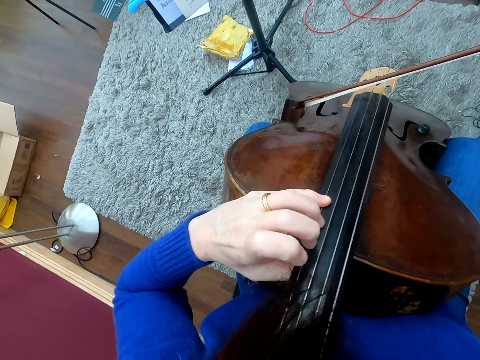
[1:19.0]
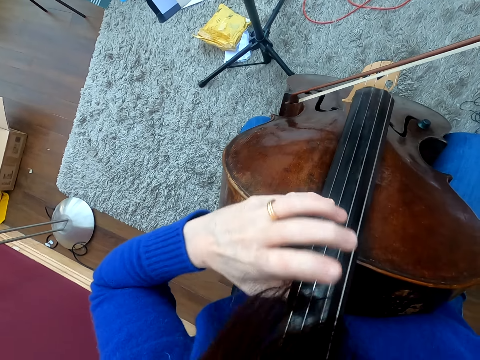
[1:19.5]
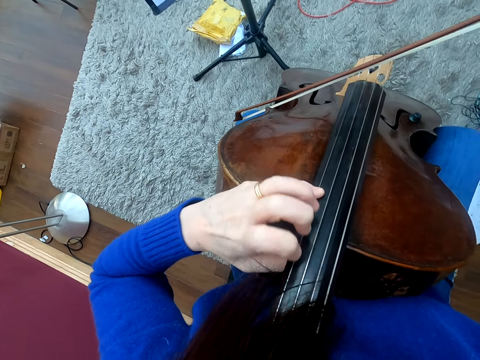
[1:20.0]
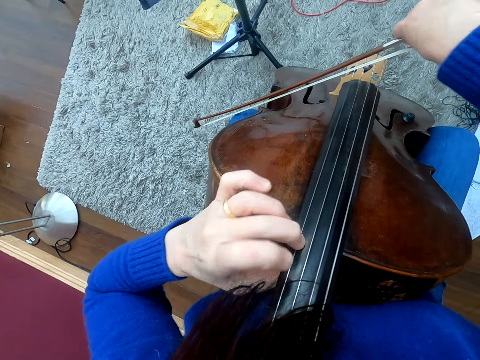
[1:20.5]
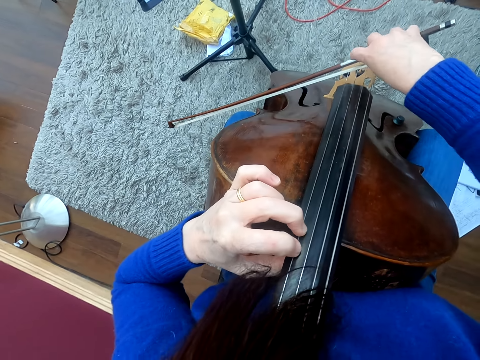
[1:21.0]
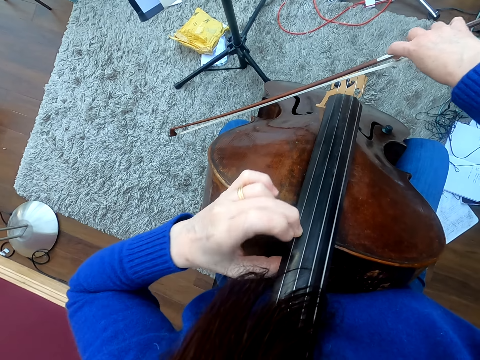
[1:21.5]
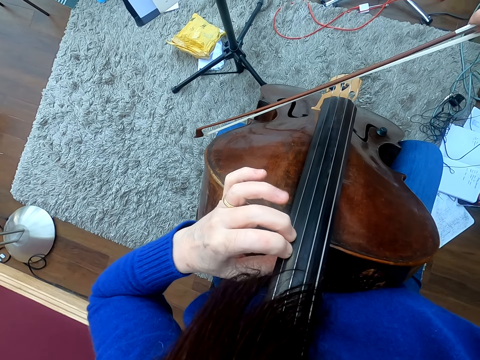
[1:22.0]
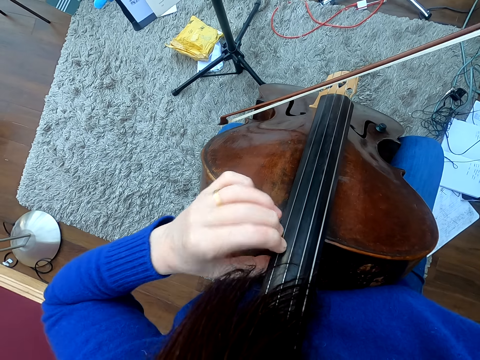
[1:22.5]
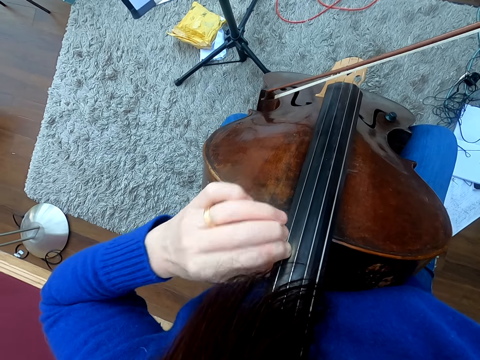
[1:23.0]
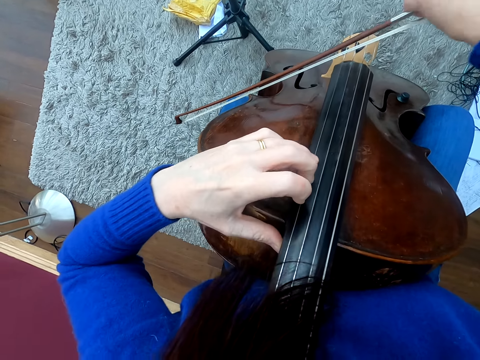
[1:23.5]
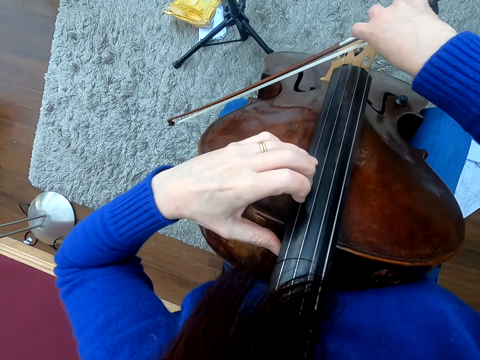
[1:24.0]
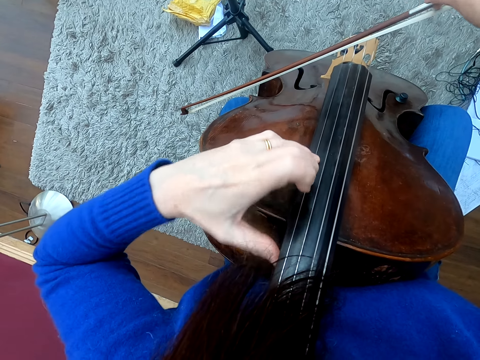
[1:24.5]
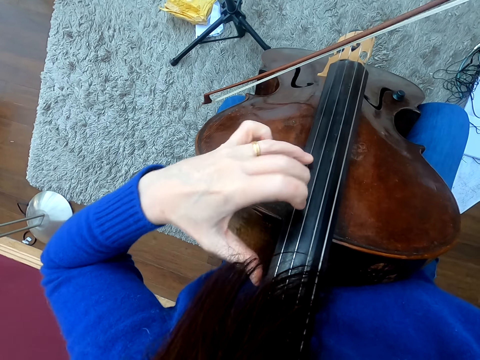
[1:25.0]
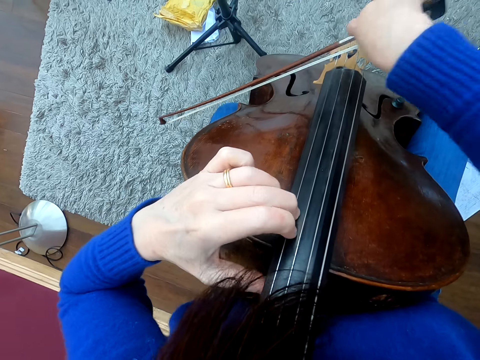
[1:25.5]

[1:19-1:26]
The camera wearer plays the cello.

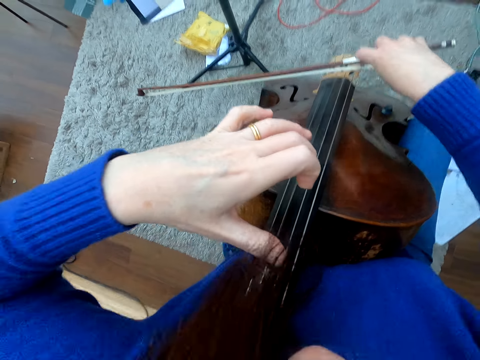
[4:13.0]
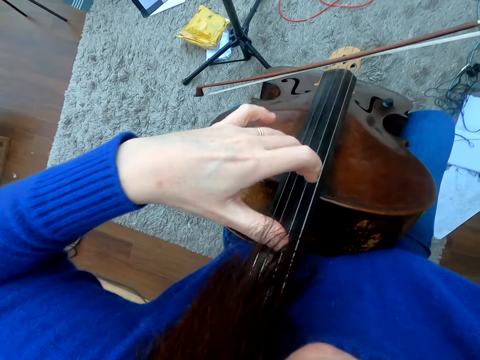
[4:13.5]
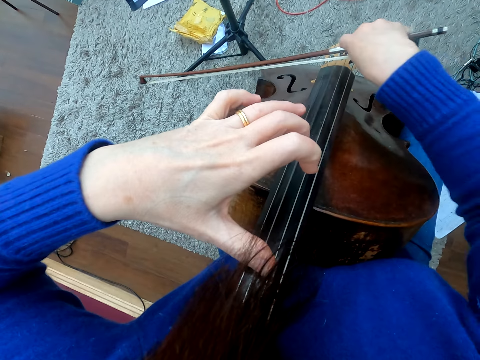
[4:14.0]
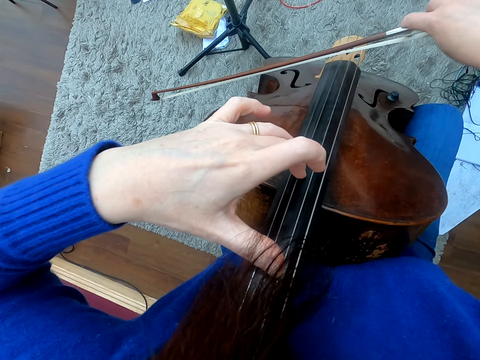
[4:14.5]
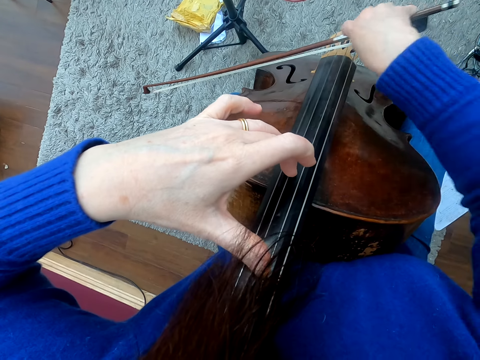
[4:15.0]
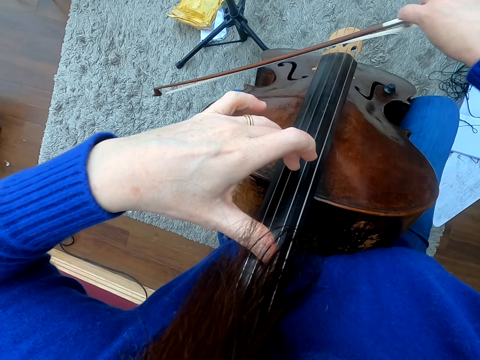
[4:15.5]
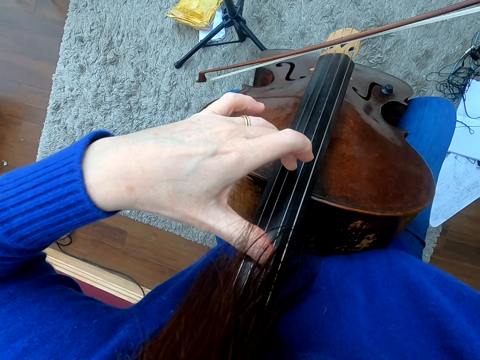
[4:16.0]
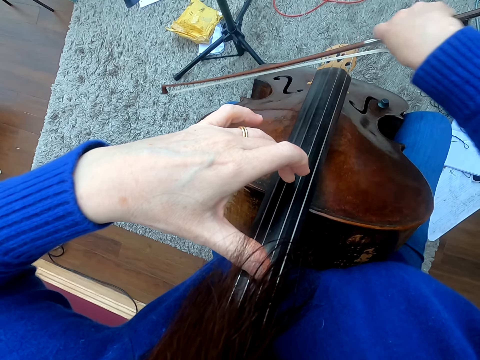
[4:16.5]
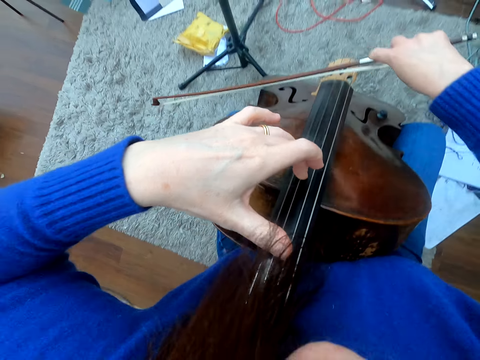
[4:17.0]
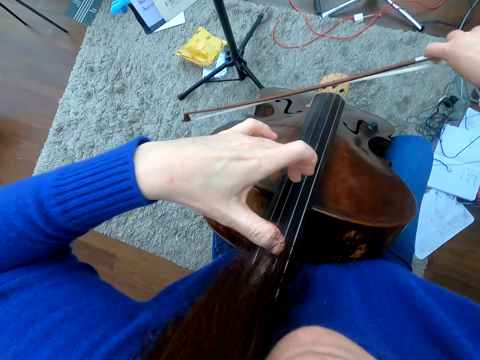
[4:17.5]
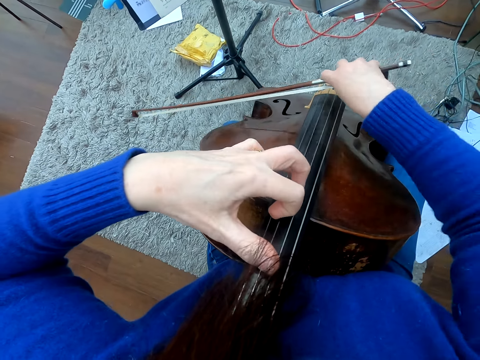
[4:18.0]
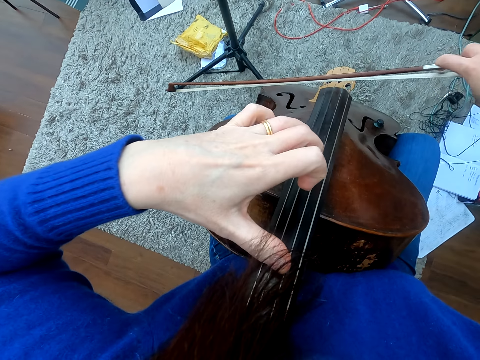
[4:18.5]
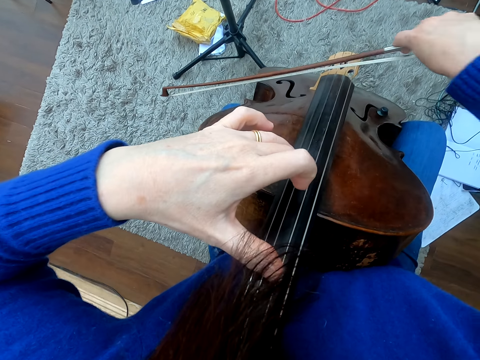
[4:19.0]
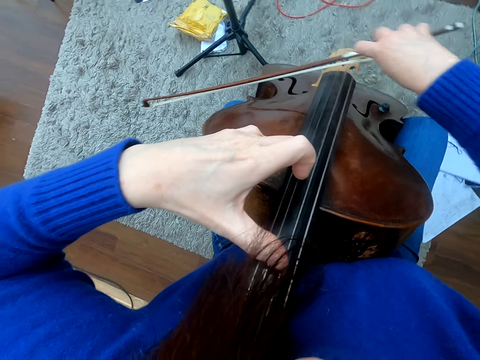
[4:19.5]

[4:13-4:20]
The camera wearer plays the cello.

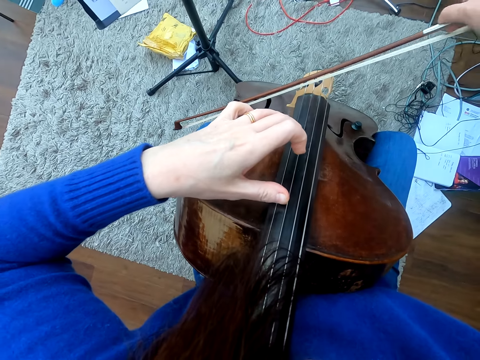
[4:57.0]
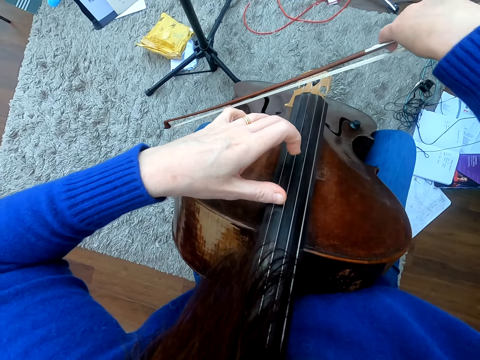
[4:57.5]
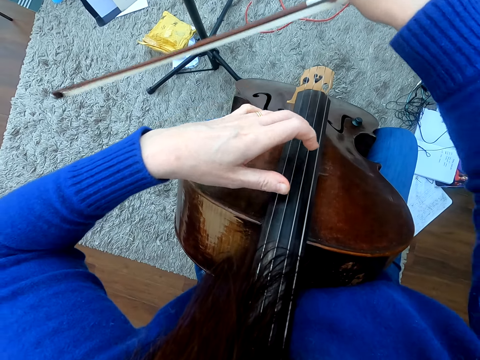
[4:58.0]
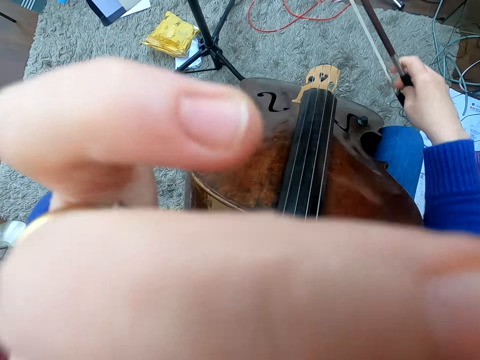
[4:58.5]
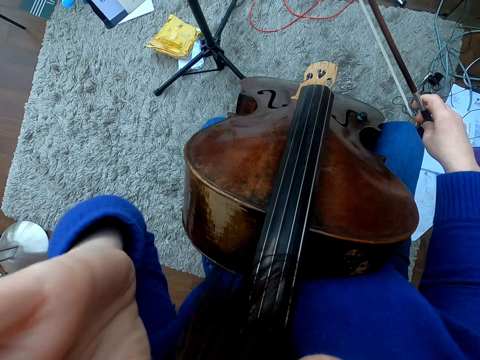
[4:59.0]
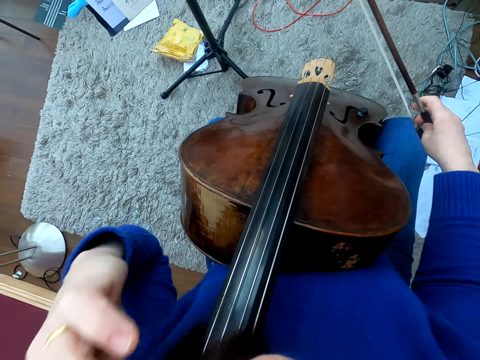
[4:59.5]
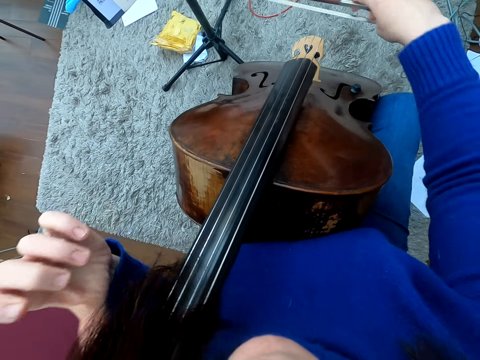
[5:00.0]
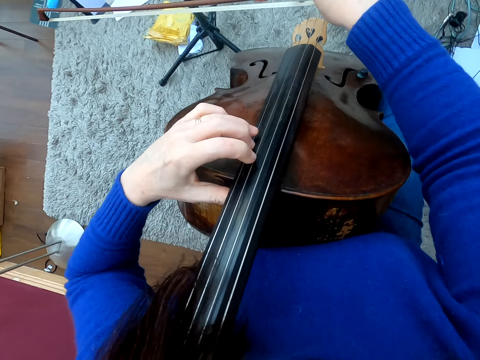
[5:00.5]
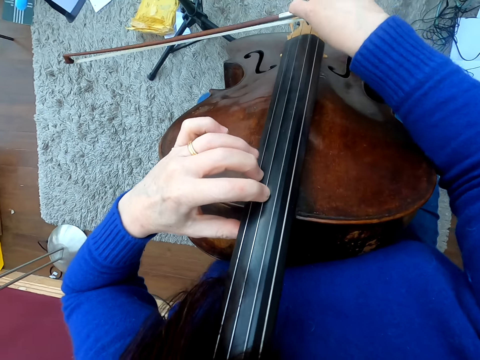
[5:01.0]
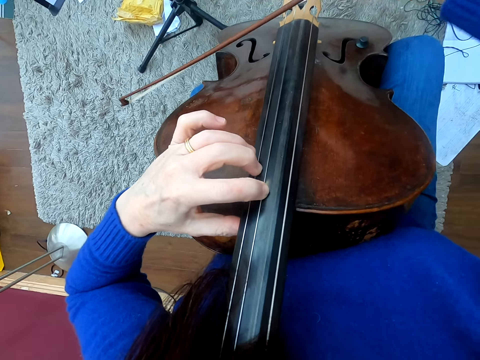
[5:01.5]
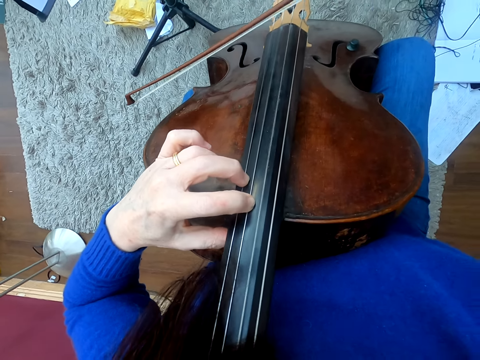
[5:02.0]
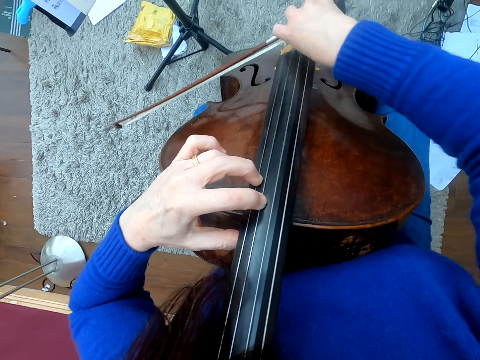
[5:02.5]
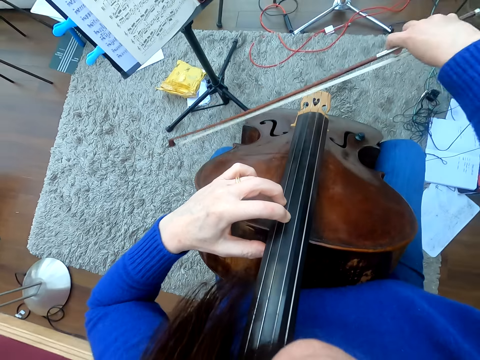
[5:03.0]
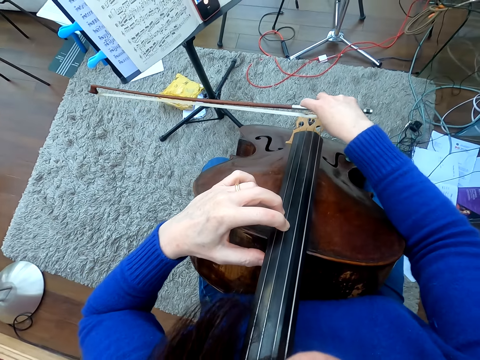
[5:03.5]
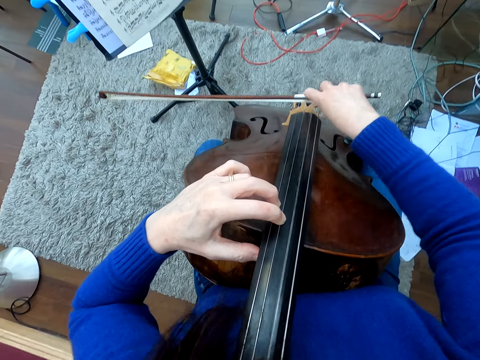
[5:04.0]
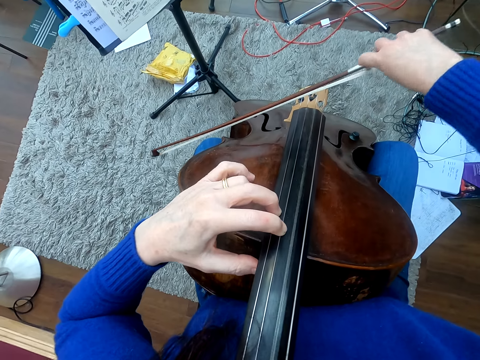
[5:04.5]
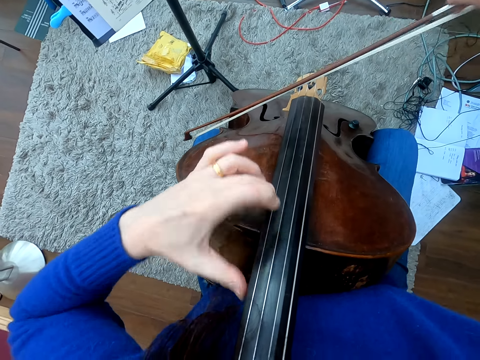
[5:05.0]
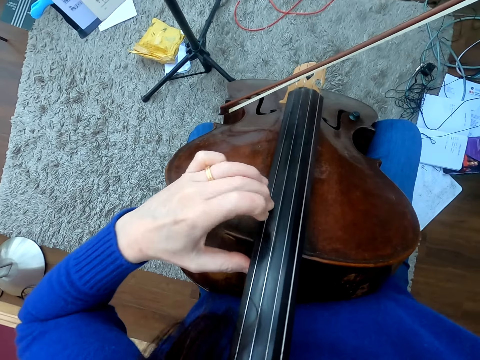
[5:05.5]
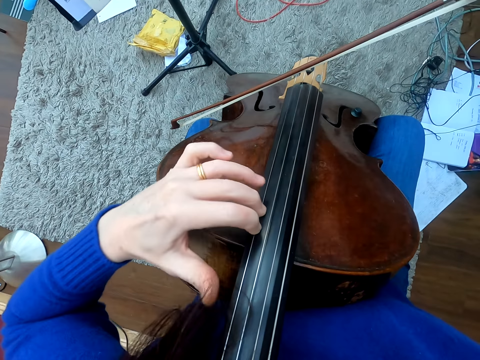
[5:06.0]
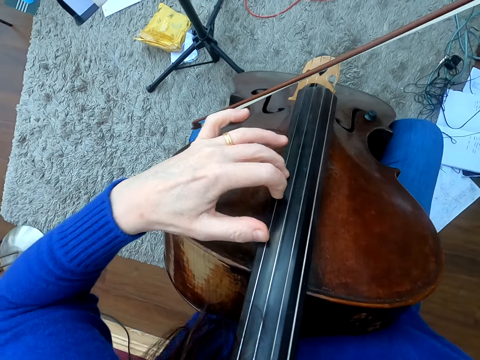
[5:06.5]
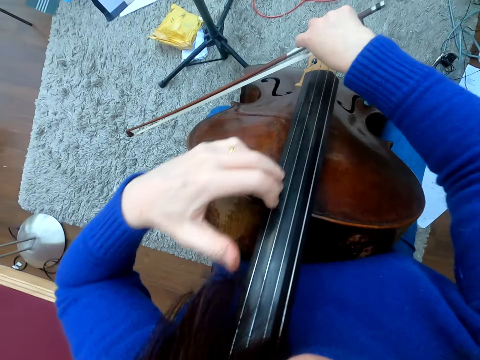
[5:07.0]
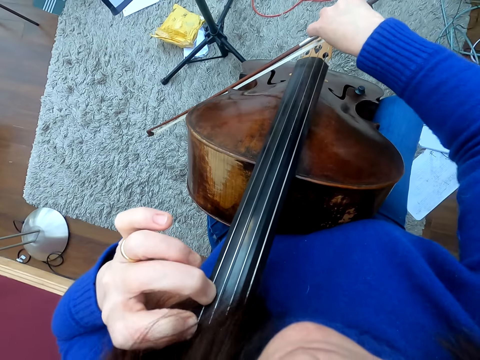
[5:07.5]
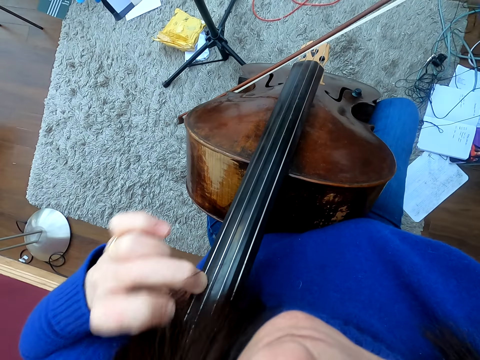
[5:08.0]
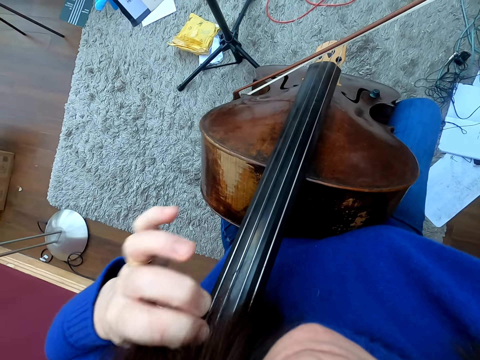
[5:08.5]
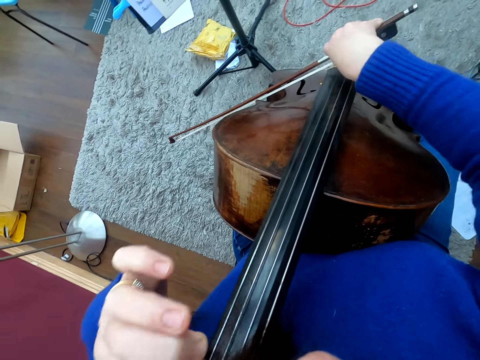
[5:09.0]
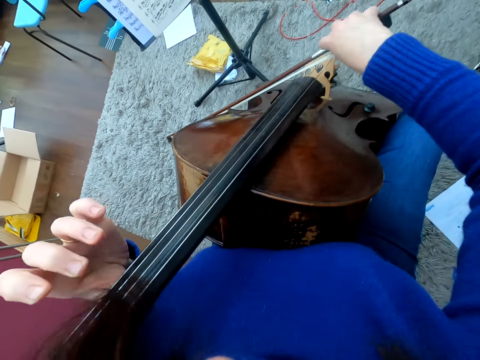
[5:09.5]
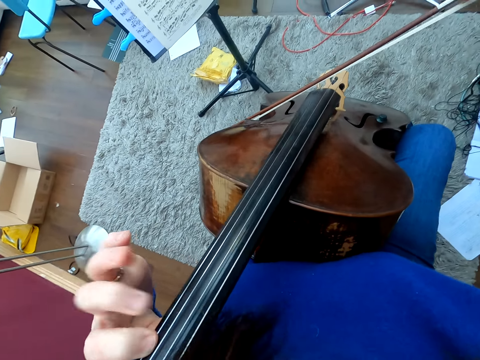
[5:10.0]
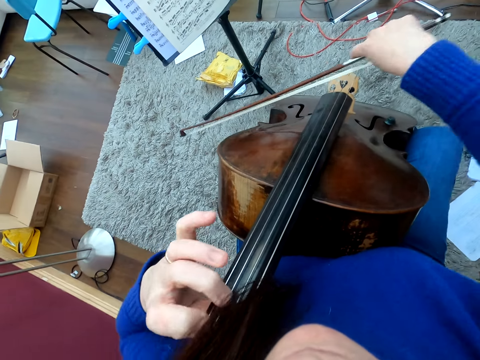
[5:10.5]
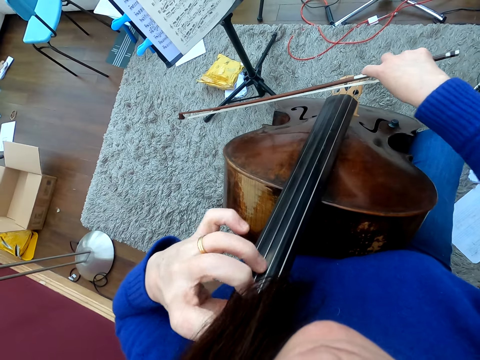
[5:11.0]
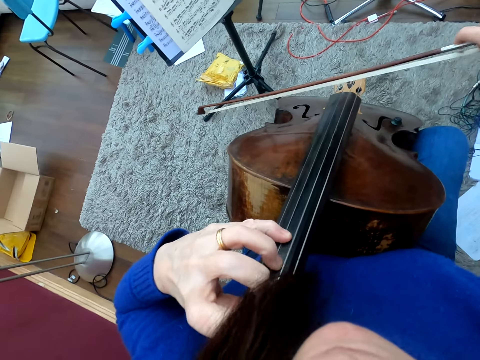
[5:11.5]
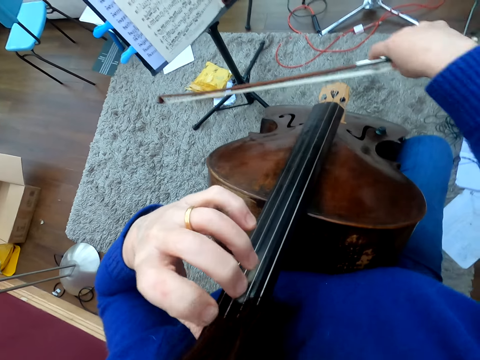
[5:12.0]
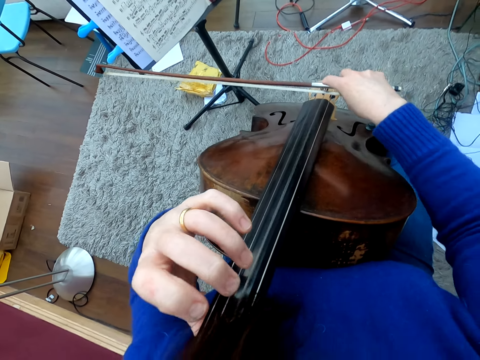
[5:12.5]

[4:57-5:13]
The camera wearer touches something. They play a double bass.
